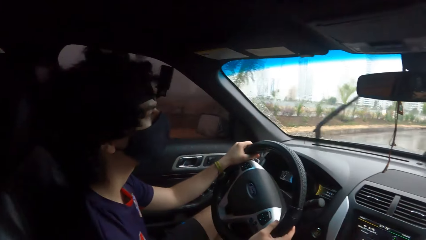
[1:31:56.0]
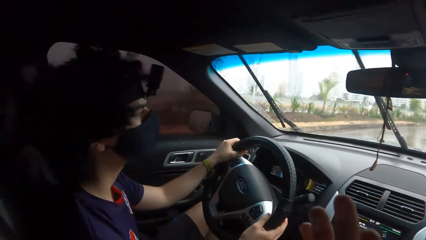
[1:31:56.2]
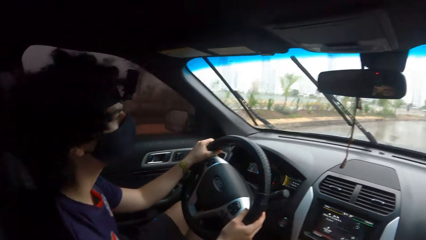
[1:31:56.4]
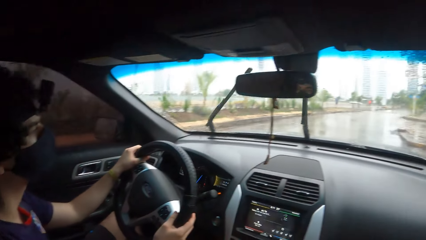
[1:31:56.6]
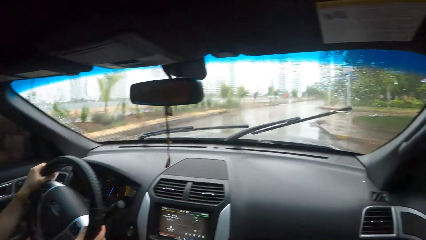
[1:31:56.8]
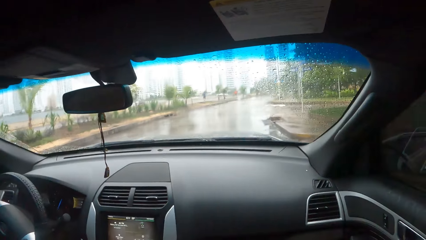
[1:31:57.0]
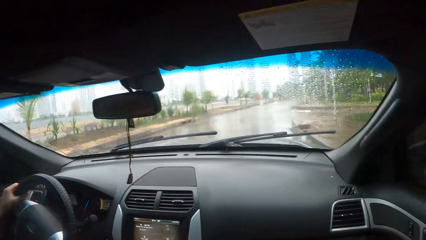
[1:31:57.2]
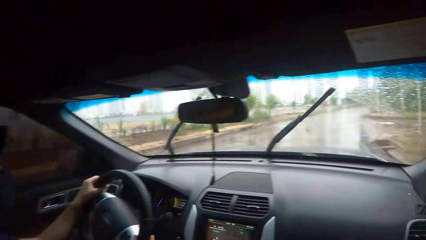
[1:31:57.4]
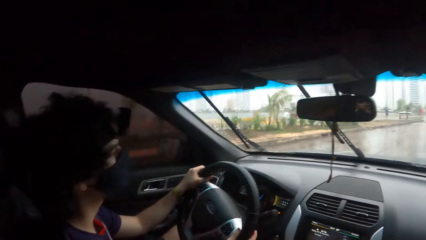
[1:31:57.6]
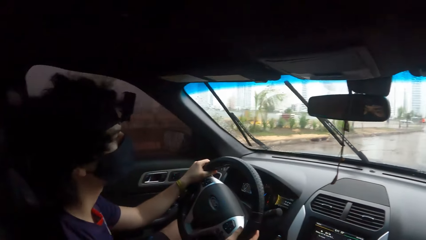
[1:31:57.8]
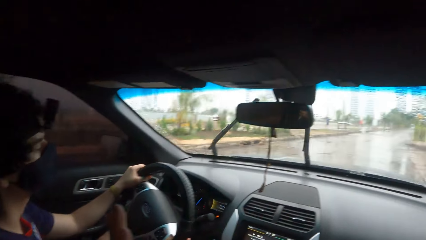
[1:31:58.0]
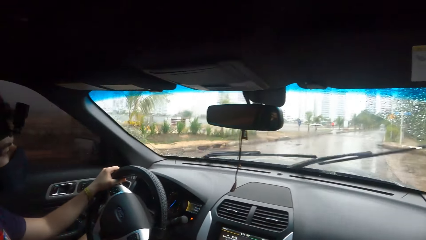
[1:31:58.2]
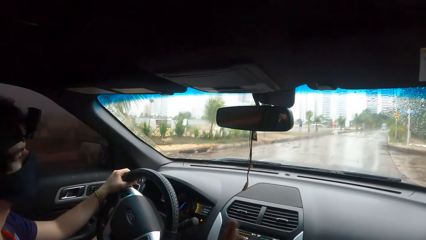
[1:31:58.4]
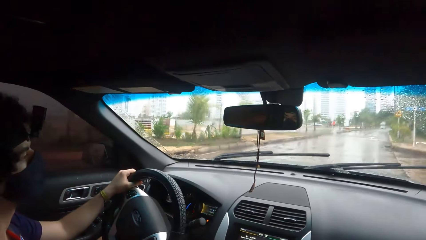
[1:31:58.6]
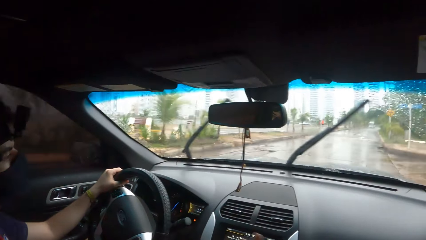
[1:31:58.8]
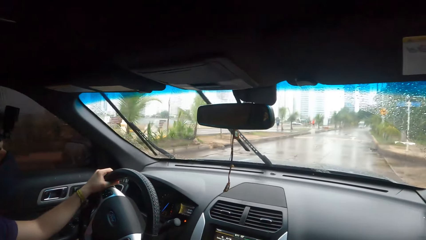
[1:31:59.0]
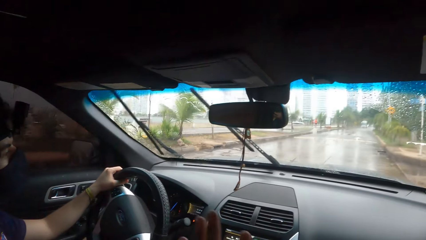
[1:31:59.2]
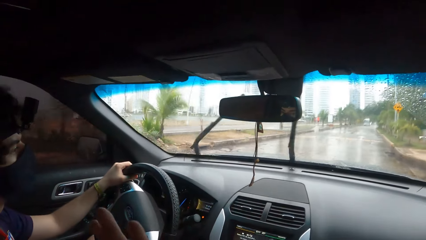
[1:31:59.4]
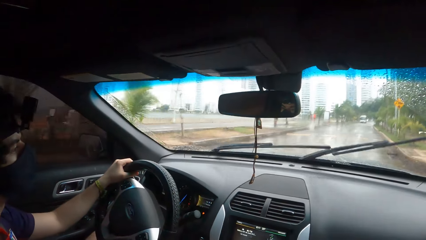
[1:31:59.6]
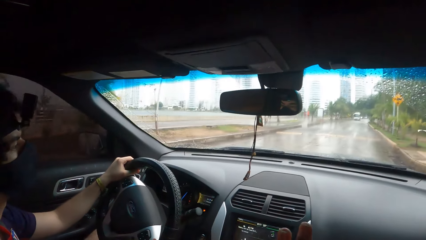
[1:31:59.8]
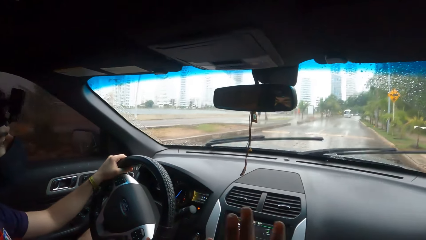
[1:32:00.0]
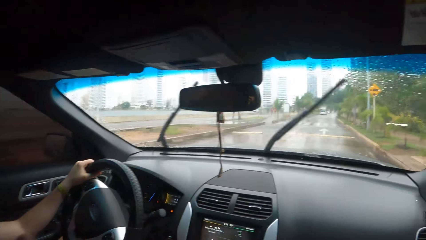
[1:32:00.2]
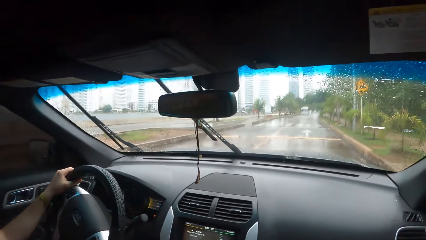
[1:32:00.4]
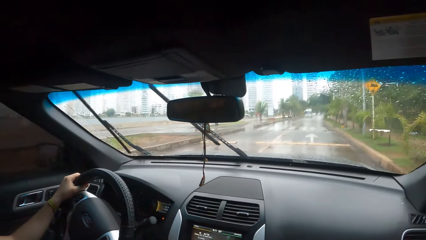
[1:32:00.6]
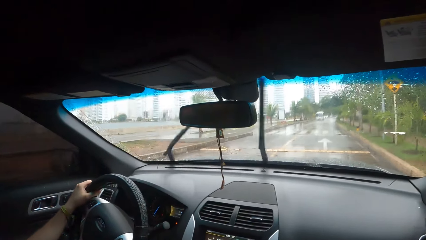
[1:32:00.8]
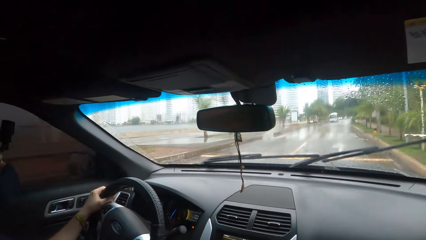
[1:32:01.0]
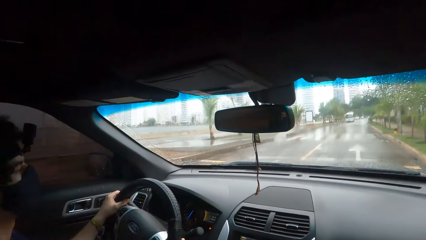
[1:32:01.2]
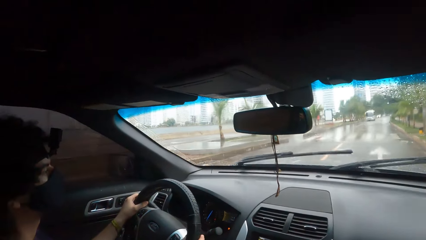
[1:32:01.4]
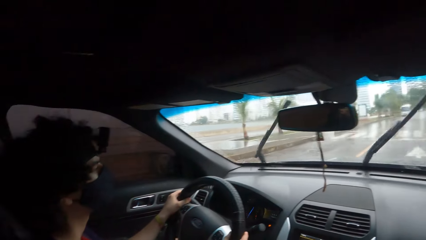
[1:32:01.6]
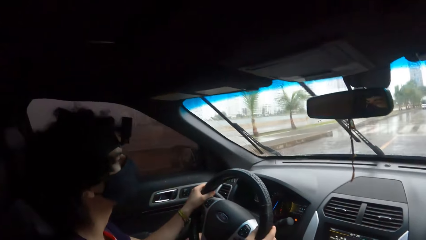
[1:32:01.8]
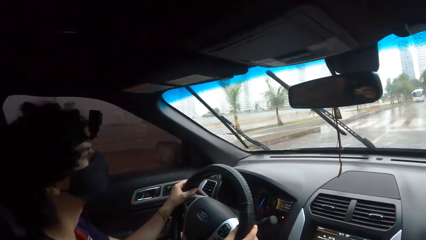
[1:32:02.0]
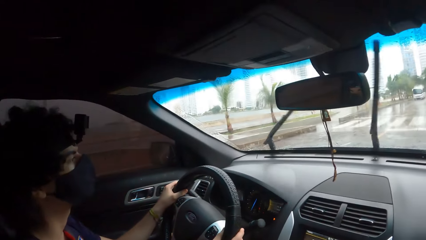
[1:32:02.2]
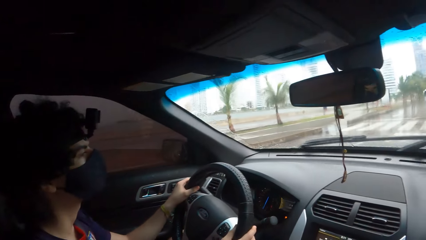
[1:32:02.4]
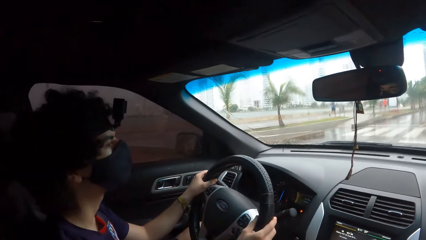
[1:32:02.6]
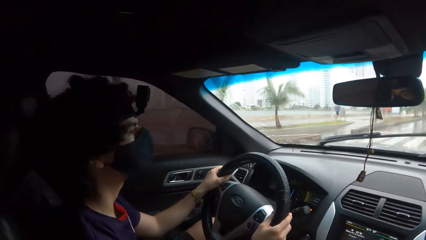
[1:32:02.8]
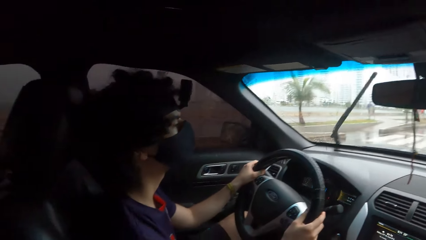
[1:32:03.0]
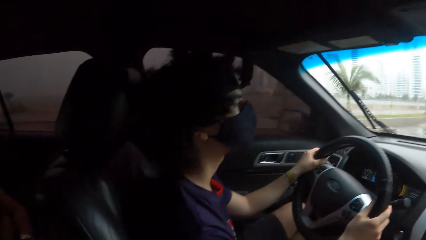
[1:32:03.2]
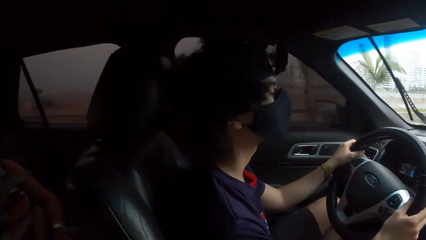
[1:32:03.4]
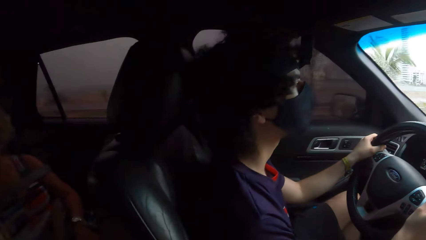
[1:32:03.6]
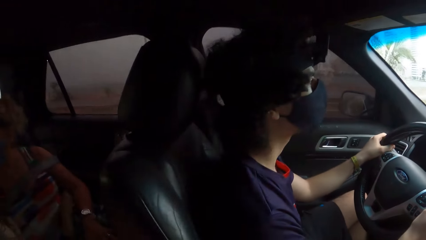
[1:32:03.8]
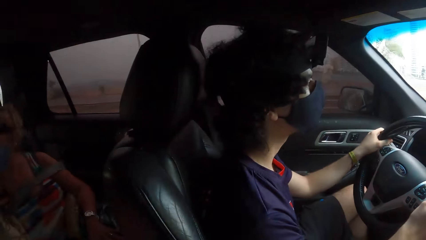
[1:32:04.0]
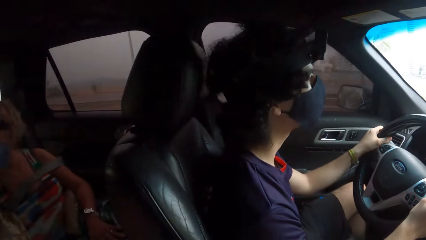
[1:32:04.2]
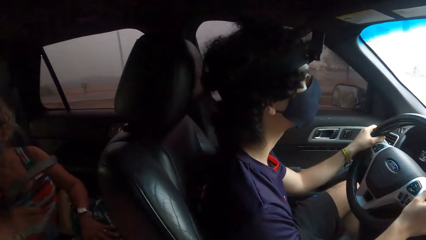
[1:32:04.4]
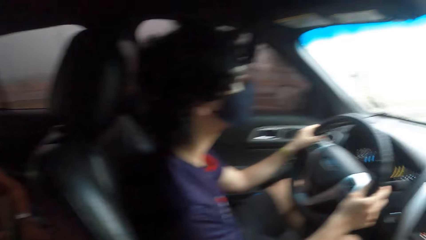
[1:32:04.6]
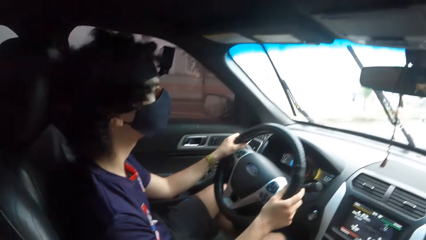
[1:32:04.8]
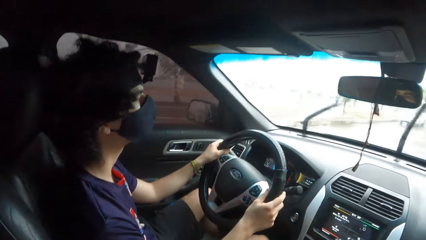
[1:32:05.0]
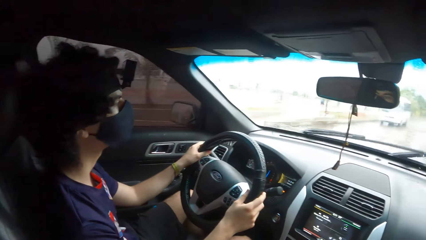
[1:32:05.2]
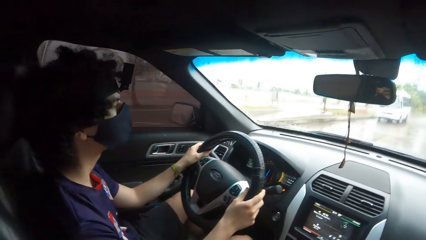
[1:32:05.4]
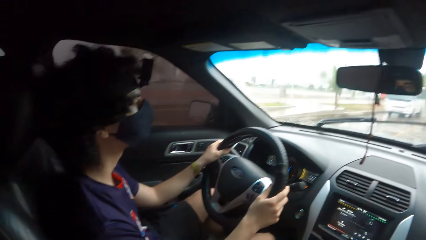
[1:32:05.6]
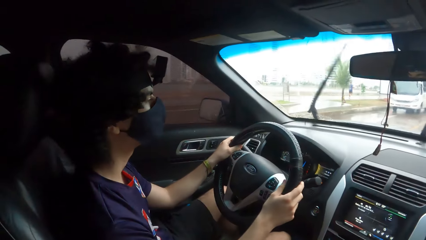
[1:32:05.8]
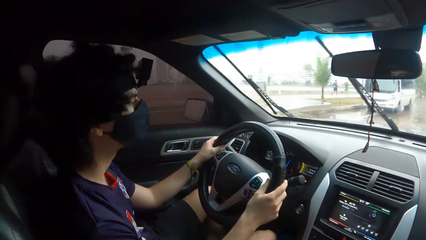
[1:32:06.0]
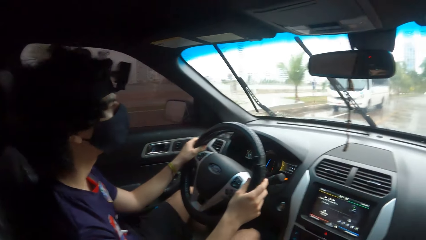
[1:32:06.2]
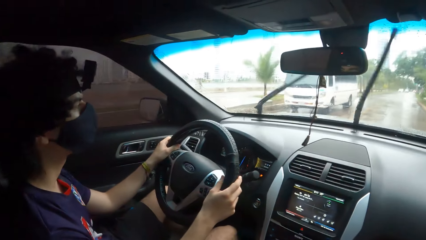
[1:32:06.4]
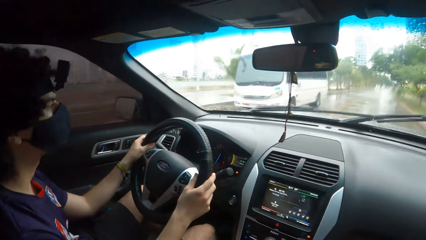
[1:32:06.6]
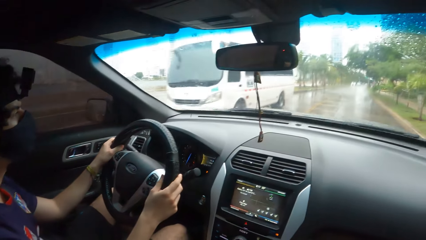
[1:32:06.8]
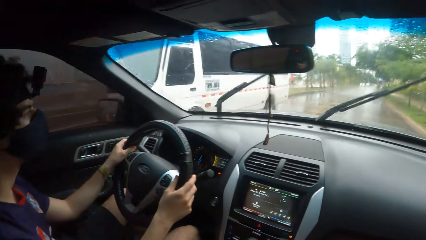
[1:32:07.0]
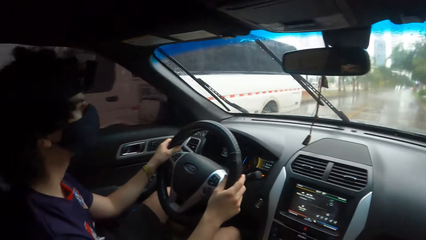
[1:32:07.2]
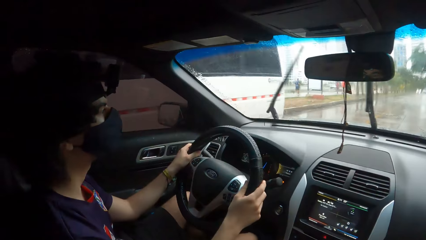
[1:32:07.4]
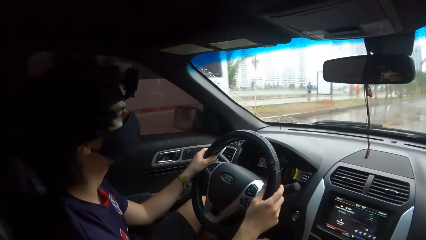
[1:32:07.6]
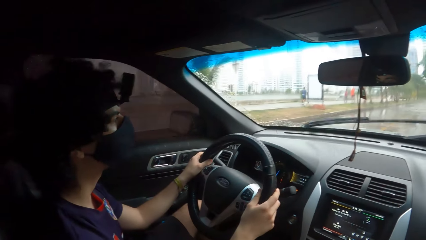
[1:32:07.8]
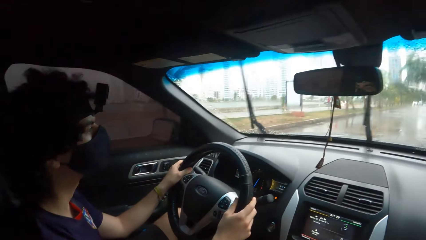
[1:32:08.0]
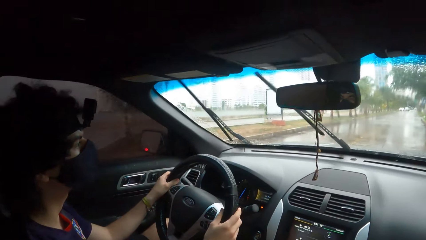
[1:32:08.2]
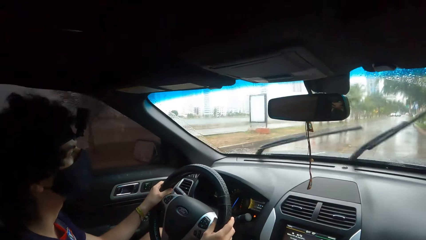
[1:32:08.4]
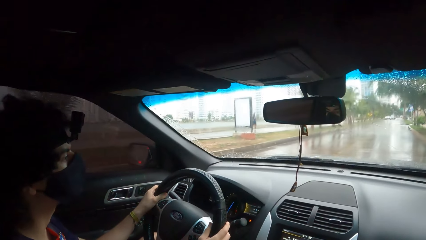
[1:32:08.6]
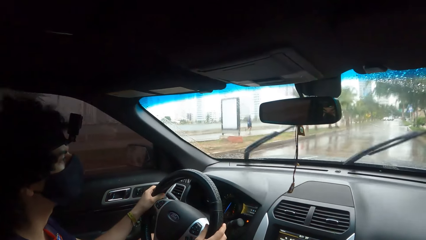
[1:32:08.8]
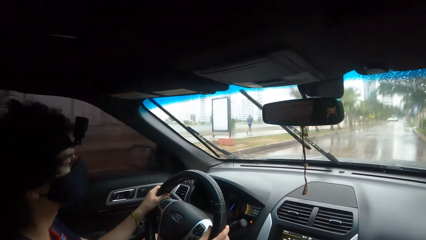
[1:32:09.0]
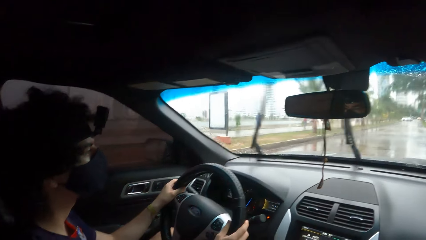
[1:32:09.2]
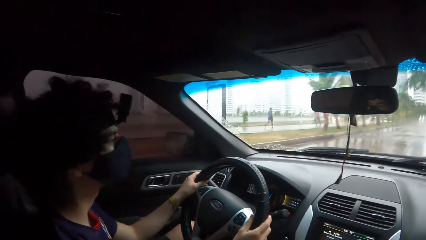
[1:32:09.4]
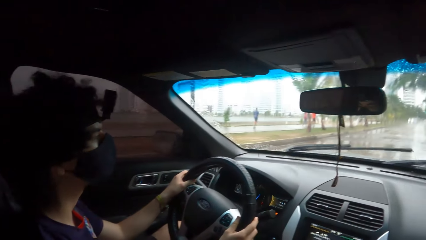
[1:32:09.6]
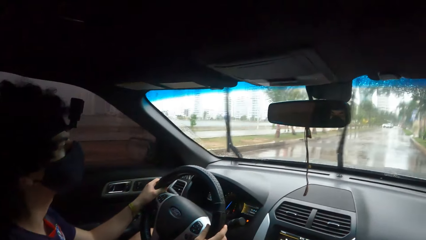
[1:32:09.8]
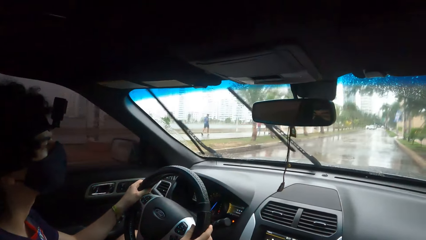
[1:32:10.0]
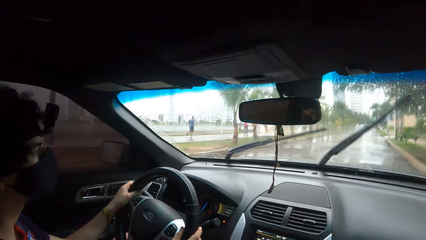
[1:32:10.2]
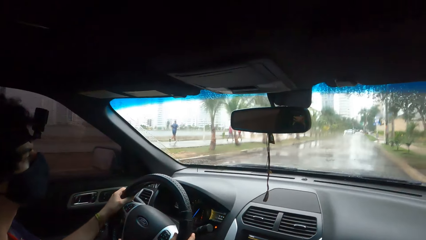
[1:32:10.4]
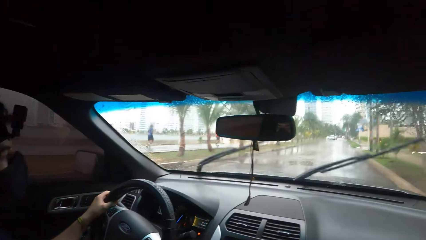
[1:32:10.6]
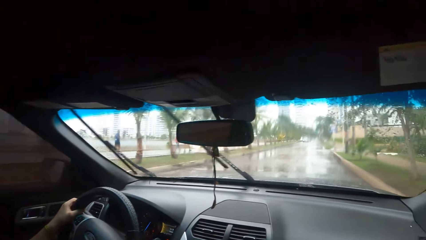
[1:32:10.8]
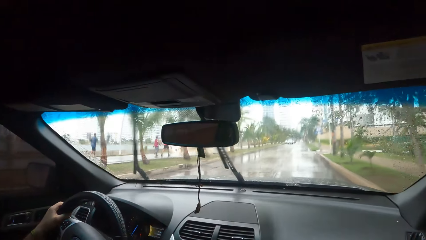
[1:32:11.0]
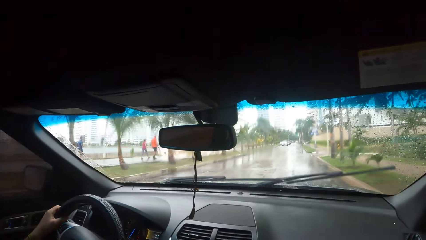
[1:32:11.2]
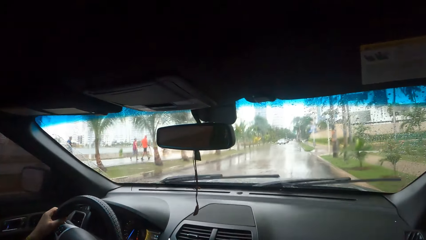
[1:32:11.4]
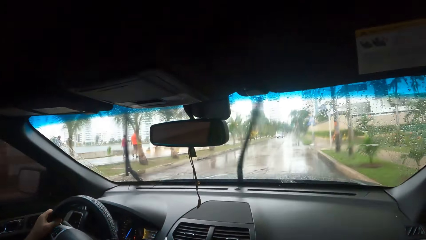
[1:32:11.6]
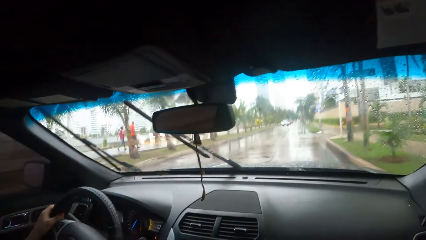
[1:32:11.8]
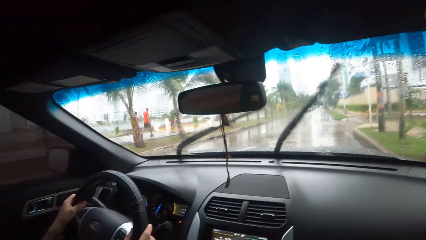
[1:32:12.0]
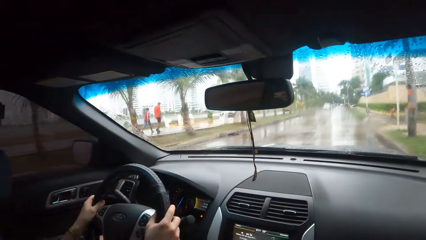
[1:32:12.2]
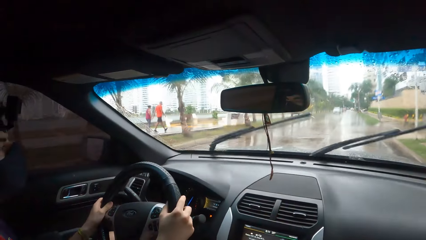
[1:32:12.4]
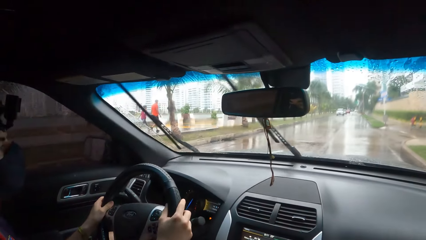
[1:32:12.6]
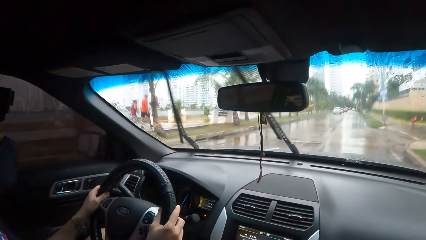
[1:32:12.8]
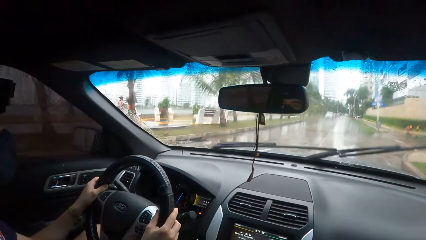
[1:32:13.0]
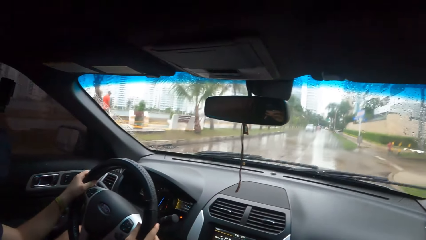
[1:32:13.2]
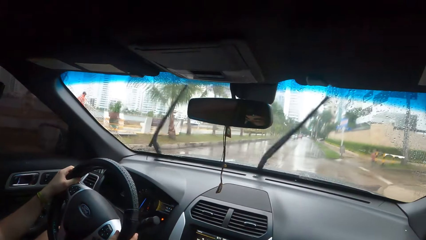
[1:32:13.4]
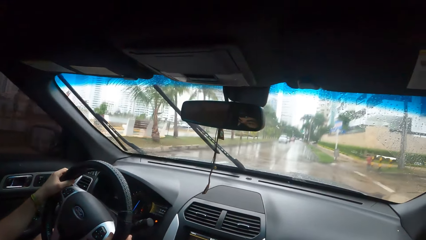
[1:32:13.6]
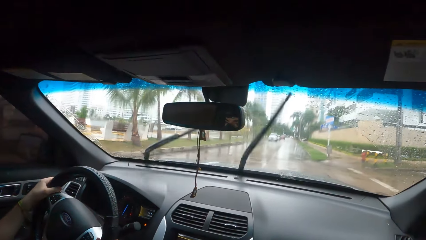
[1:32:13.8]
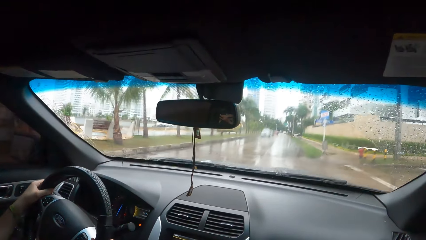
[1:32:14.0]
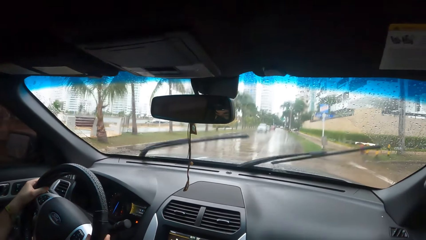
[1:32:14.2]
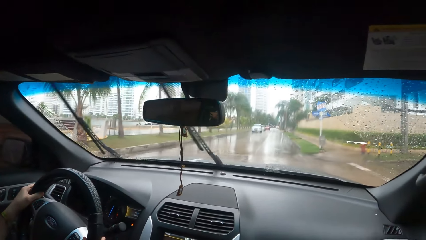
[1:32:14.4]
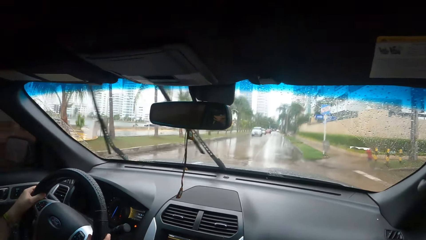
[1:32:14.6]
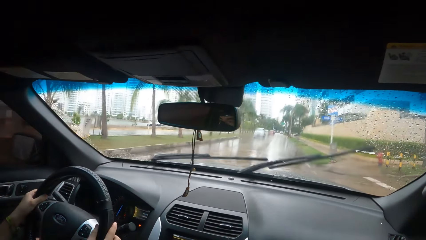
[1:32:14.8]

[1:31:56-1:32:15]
The camera wearer converses with a person. They look forward. They converse with the person. They look forward. They look behind the car. They converse with the person. They look outside the car window. They look forward.
